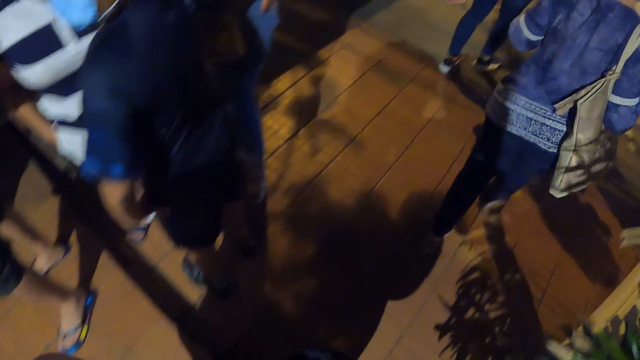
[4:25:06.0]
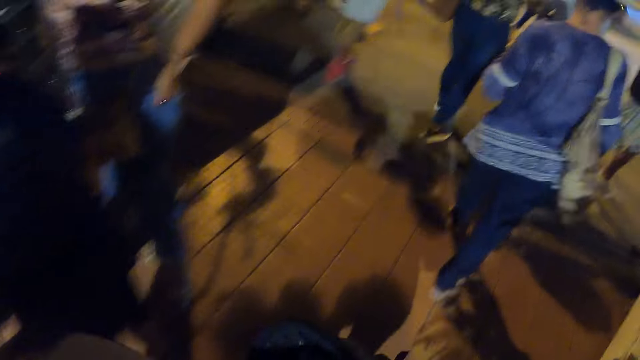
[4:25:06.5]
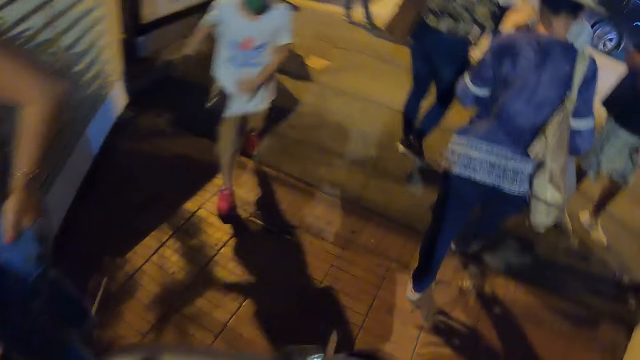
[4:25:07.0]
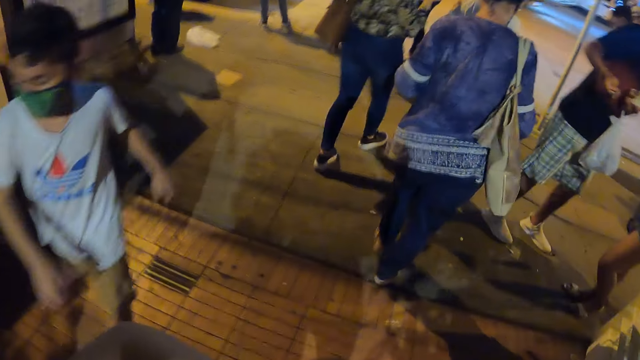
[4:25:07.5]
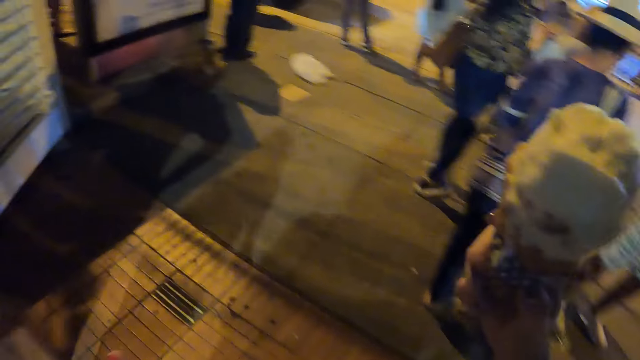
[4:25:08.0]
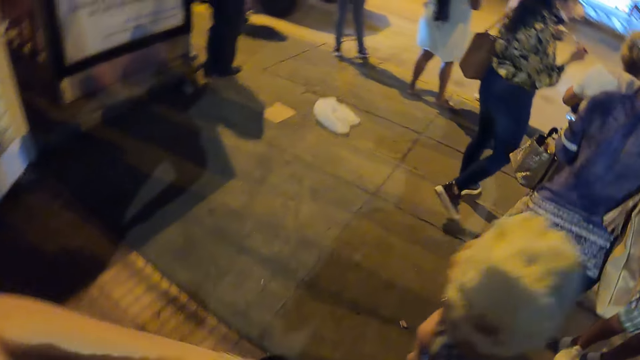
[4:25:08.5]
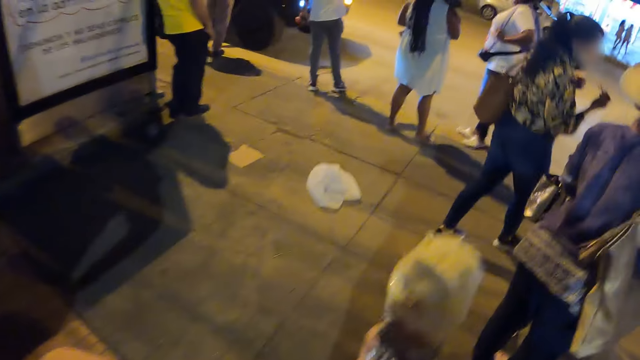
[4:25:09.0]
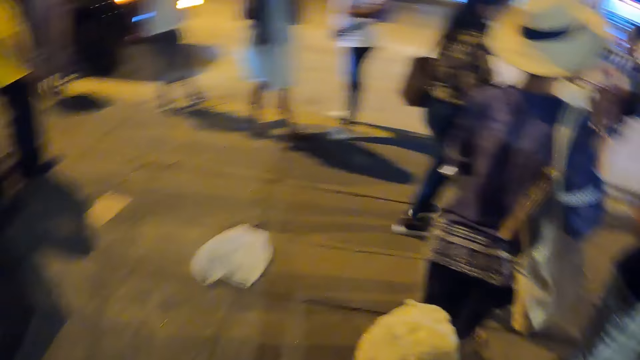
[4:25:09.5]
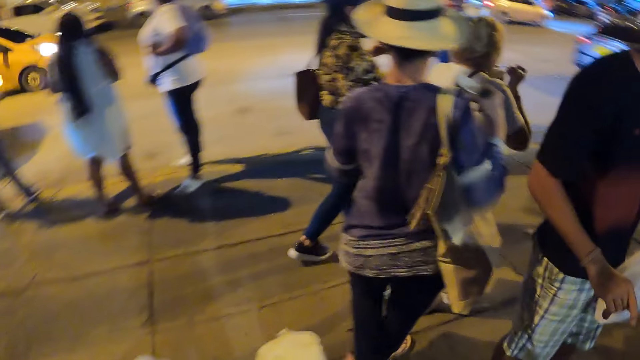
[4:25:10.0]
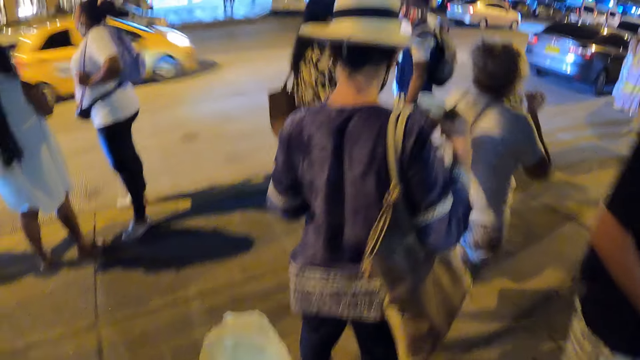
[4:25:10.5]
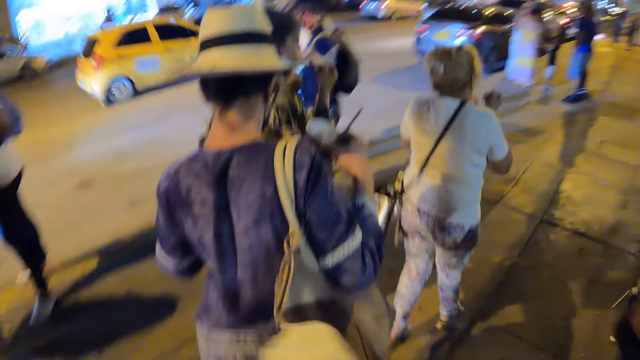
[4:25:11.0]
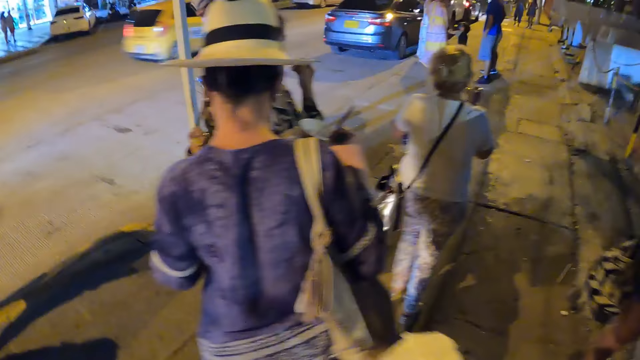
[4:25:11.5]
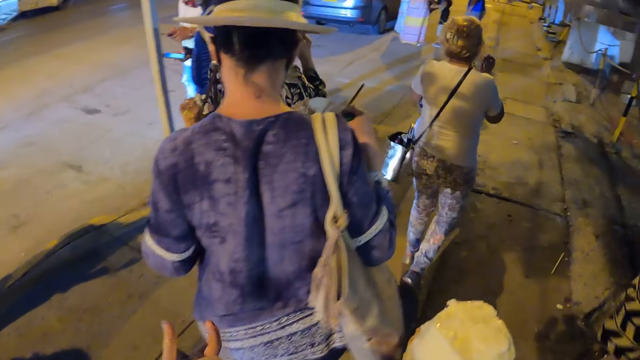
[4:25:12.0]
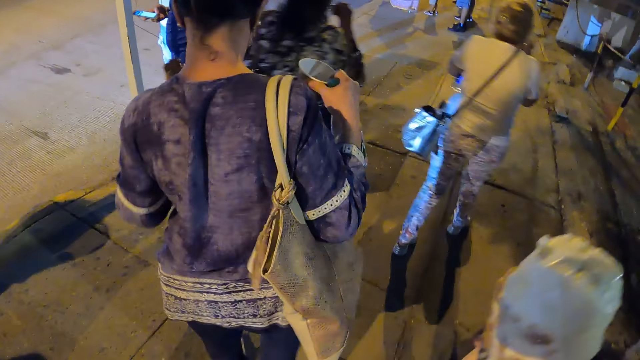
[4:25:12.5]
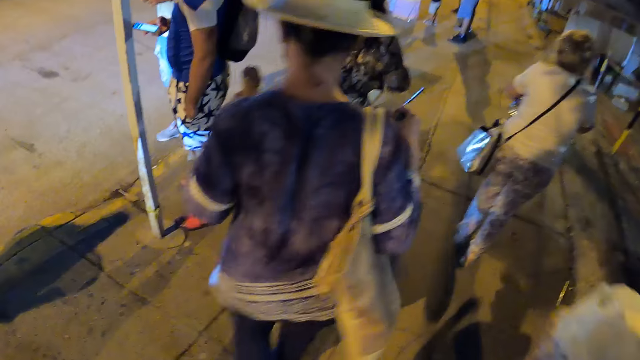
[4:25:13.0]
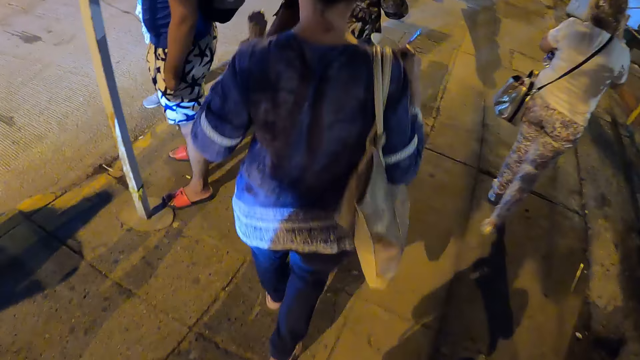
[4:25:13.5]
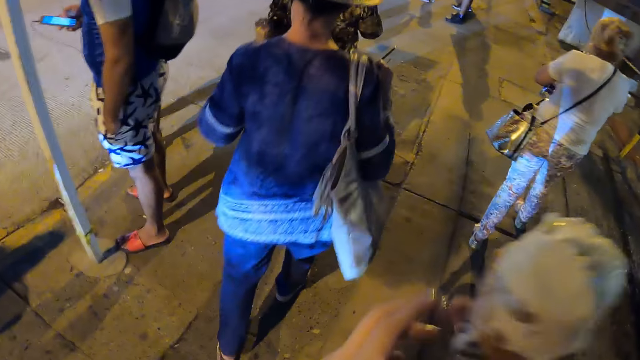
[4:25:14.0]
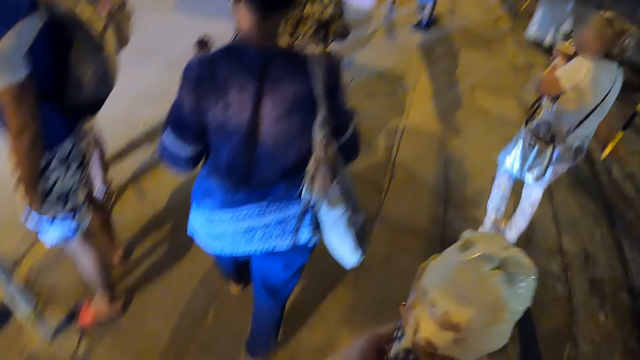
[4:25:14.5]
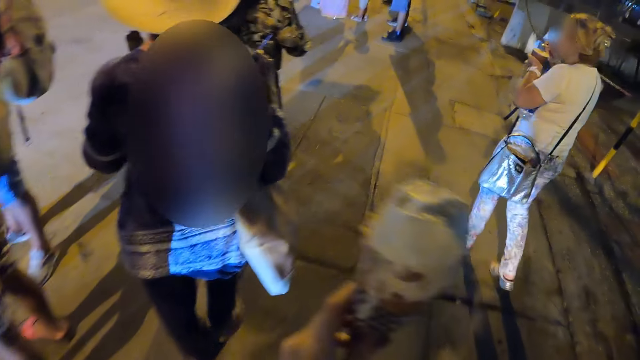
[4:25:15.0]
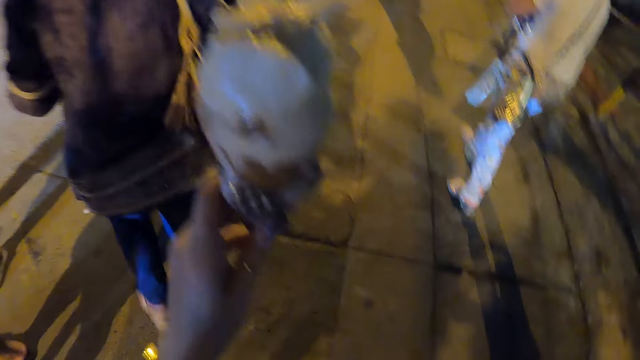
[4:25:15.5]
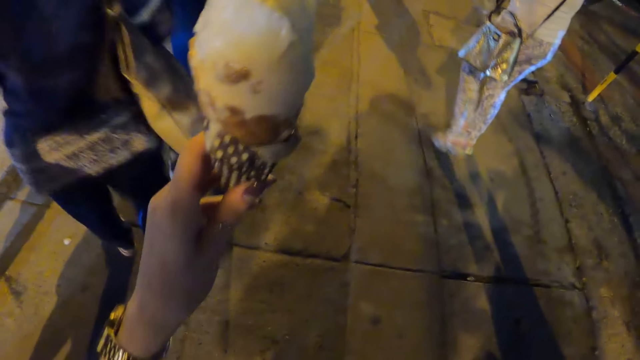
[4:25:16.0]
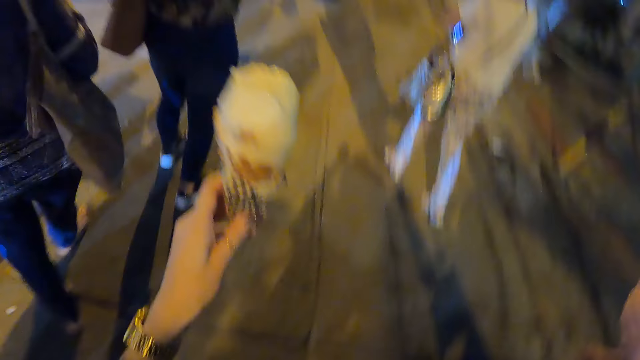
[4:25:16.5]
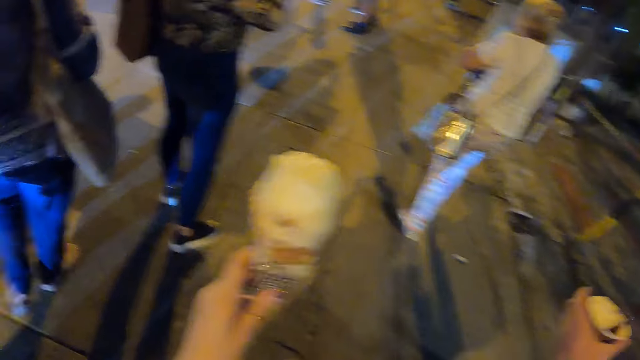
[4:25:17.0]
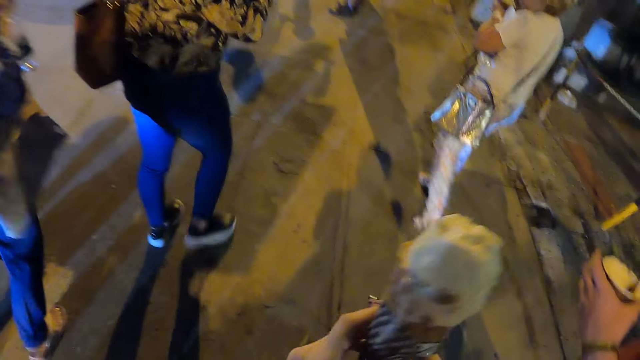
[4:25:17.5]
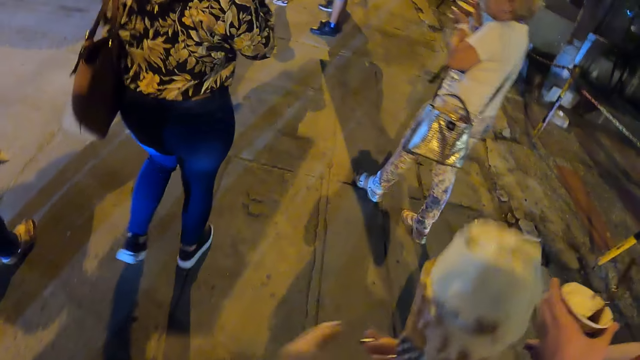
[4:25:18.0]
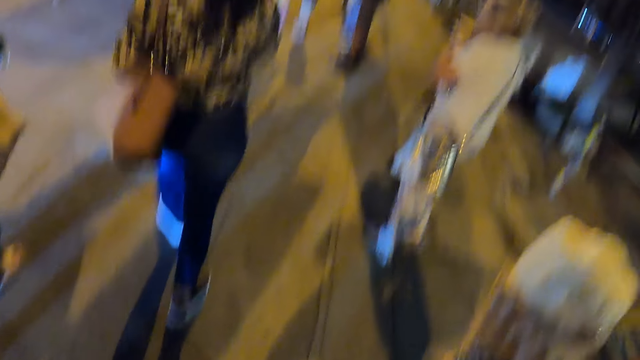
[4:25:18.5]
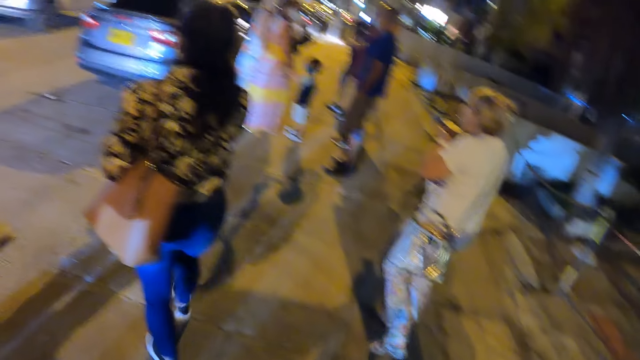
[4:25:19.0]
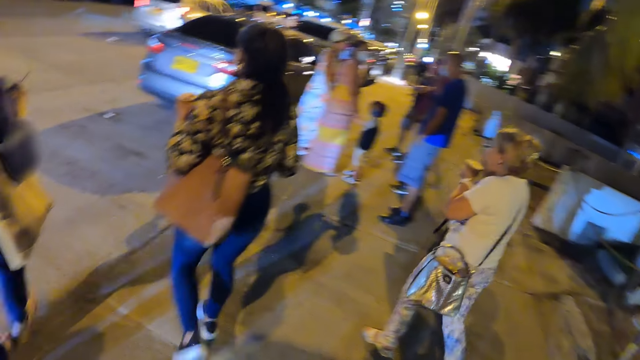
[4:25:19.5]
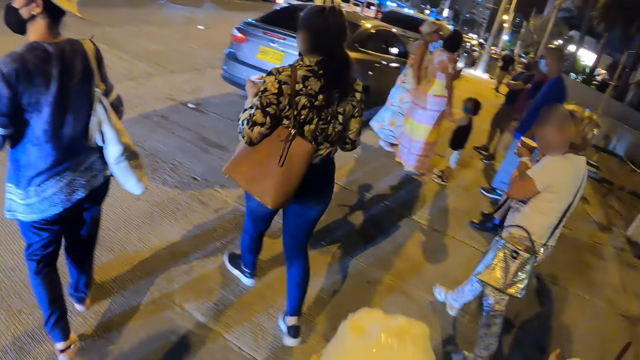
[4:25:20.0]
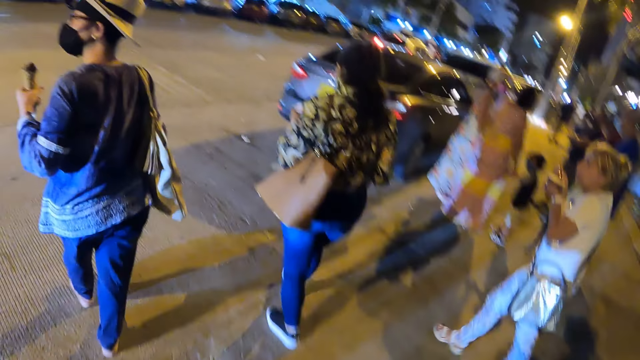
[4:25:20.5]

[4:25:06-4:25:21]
The camera wearer licks the ice cream. They walk around.

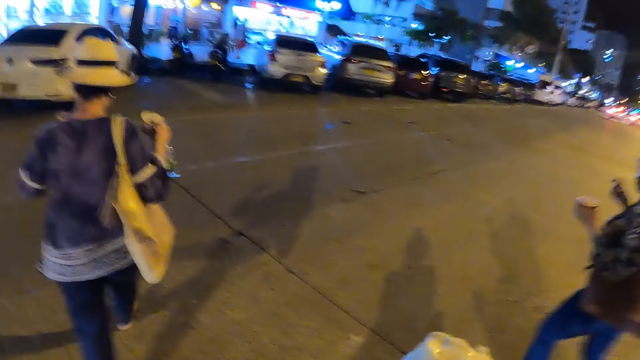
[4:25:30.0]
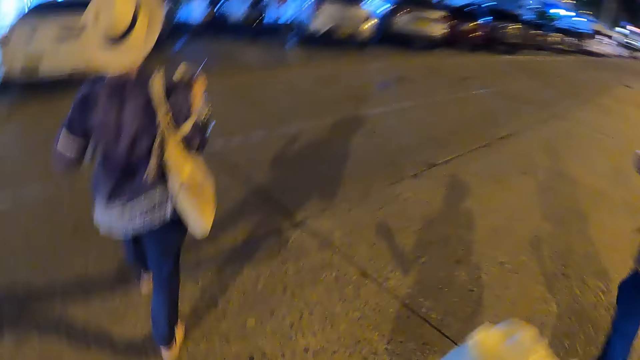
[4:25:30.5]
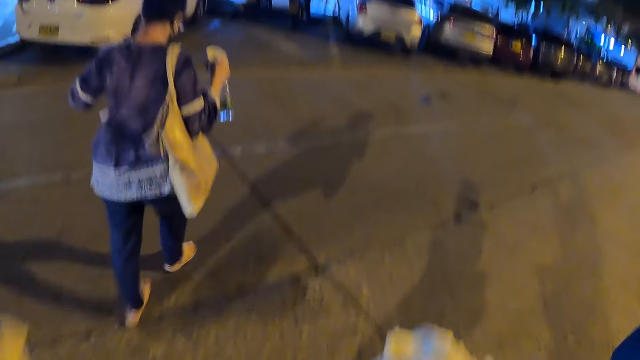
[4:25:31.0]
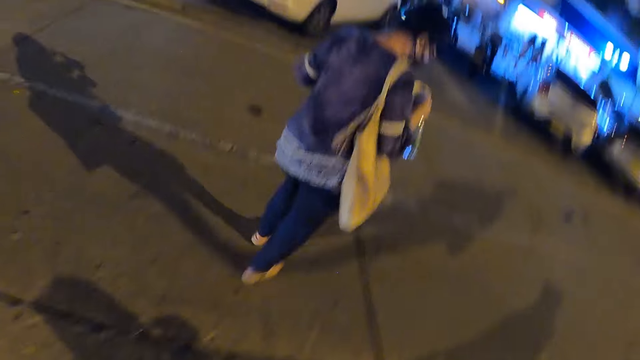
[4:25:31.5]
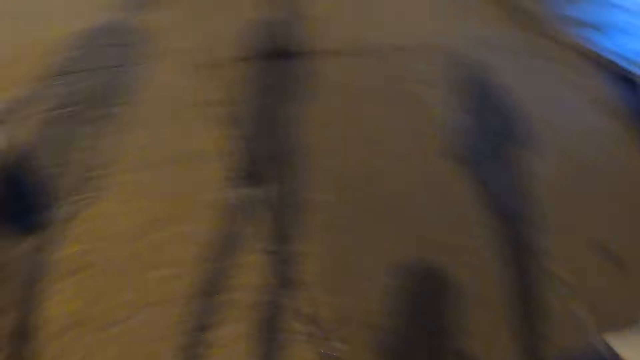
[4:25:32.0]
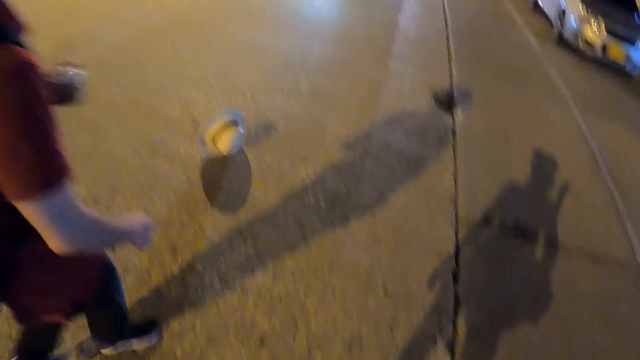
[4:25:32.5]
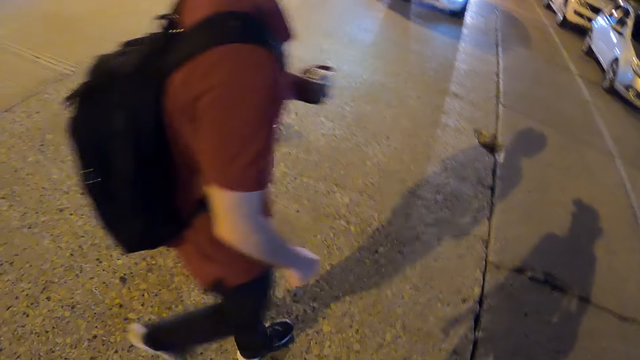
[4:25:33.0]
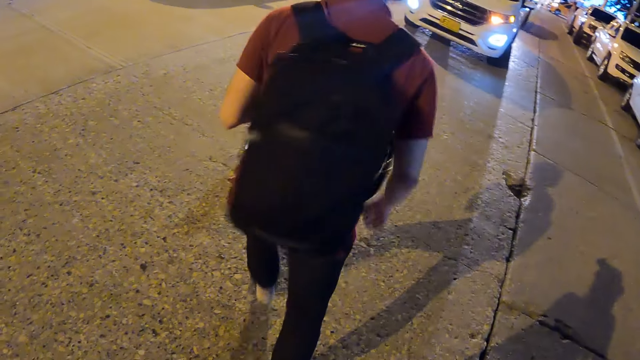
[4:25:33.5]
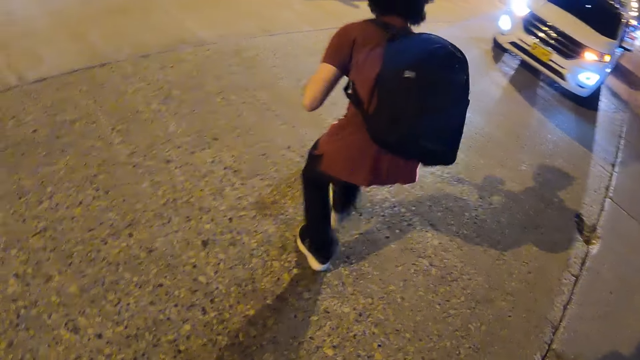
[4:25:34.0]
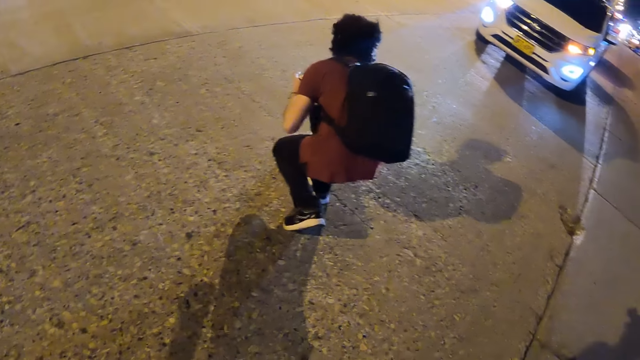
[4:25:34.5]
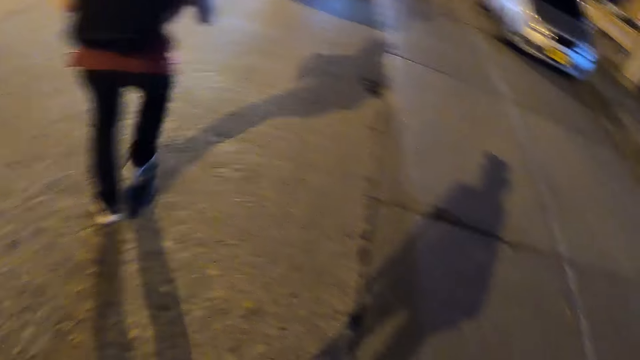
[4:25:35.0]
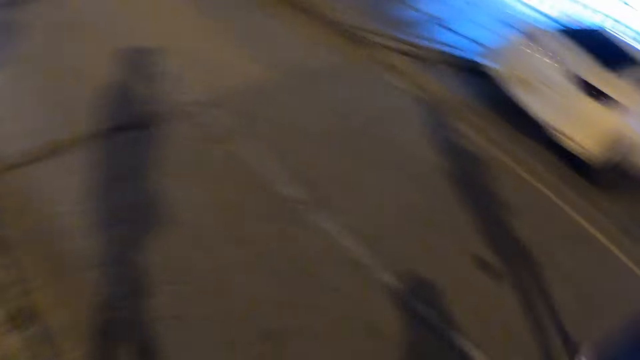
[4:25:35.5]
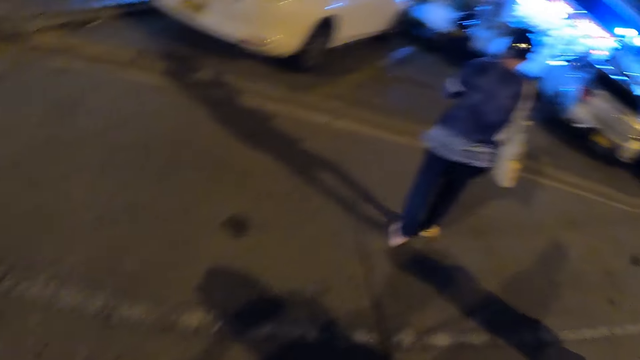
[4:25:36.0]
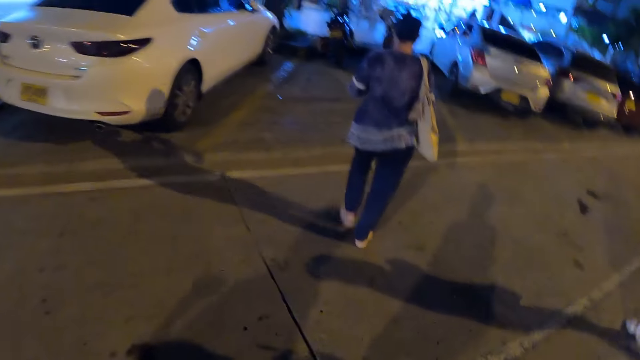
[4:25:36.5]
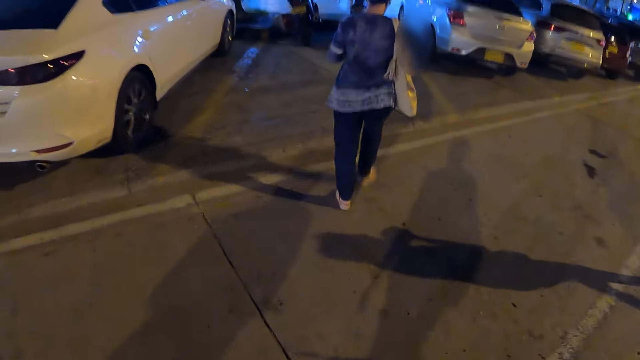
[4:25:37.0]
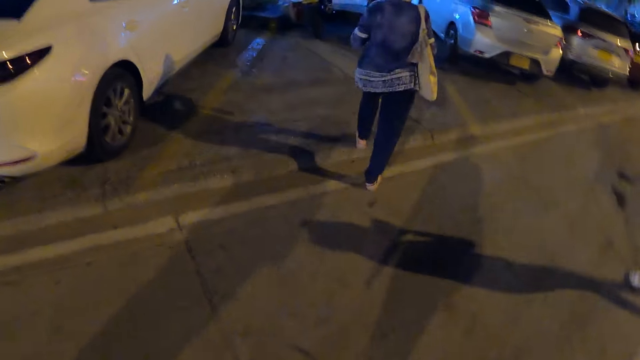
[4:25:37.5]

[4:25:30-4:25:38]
A man picks a hat.
